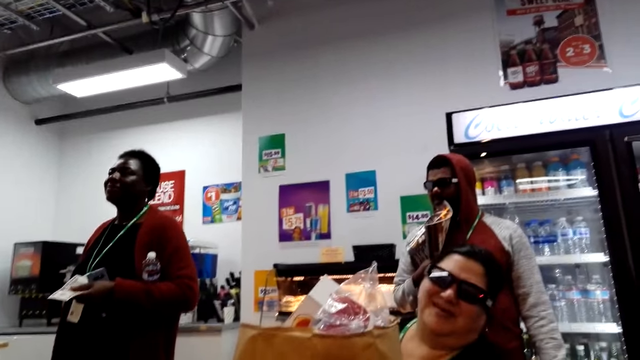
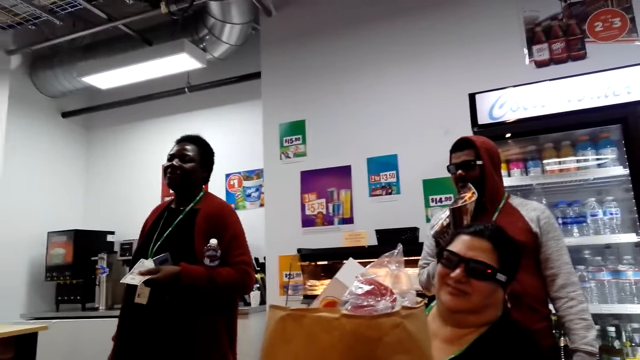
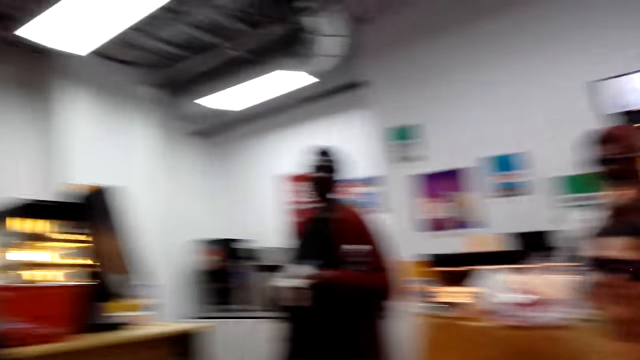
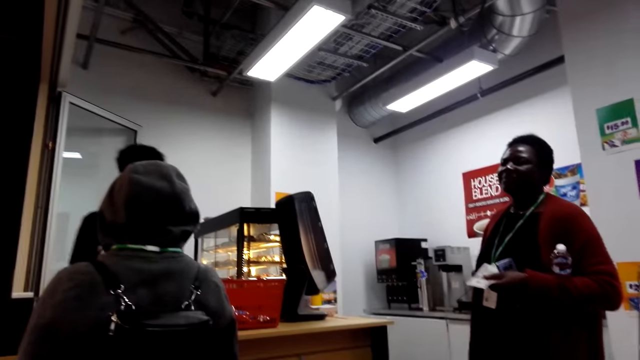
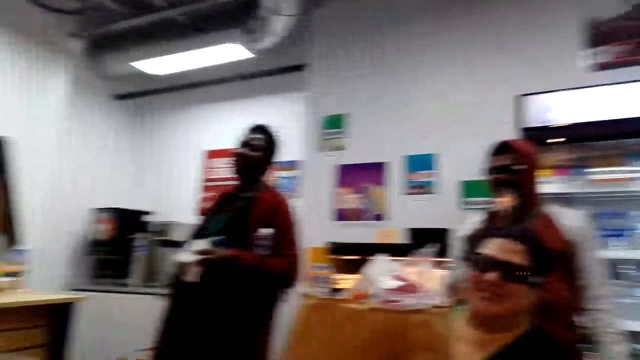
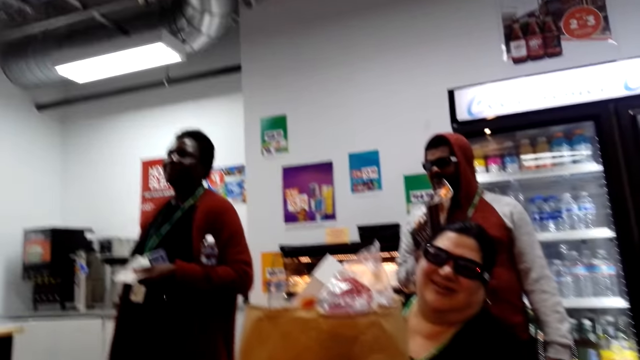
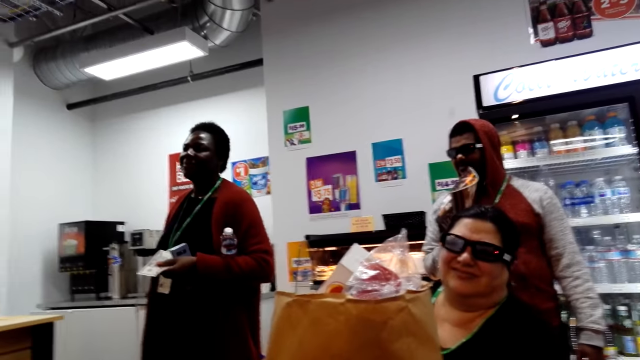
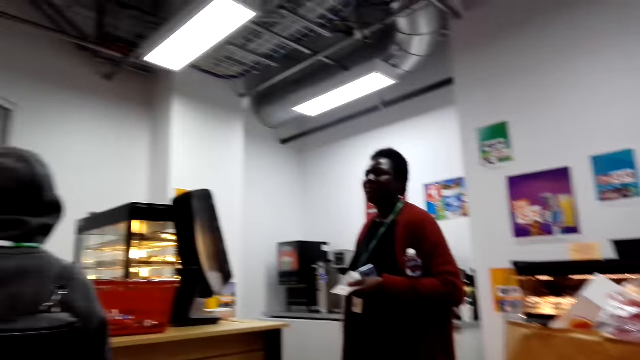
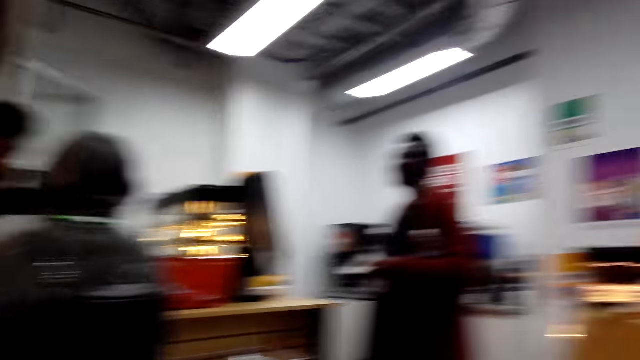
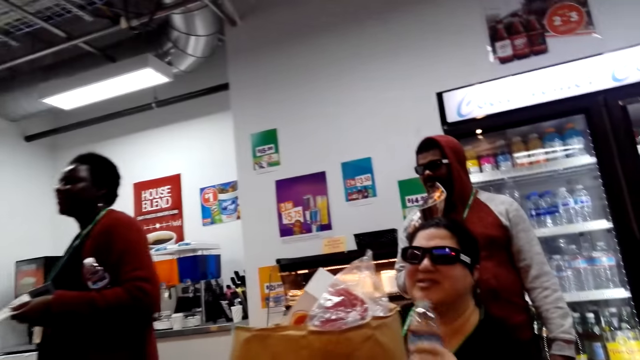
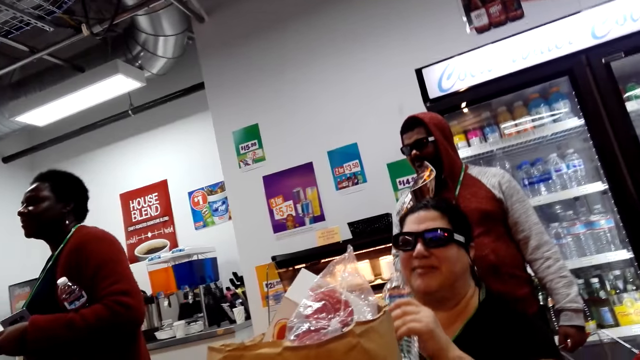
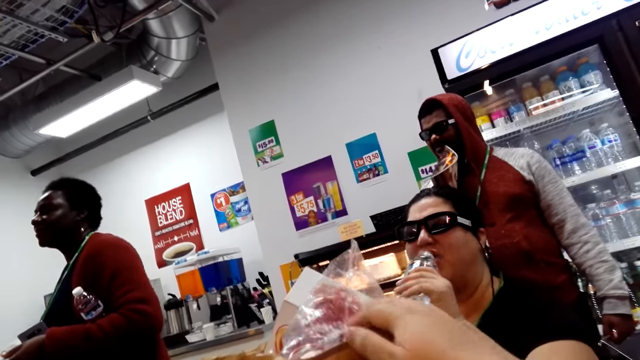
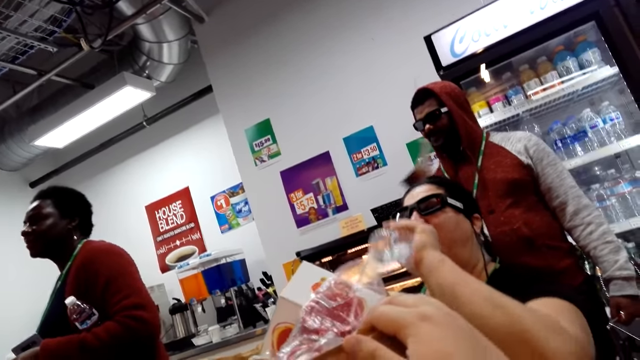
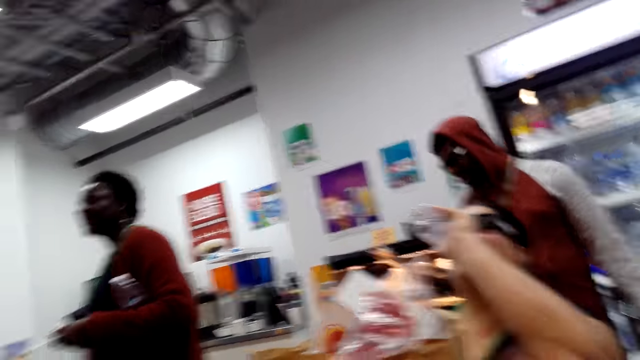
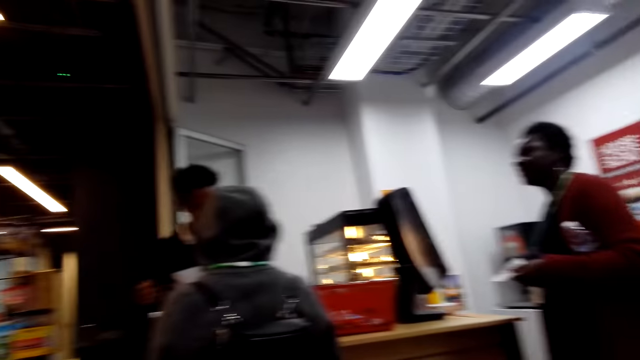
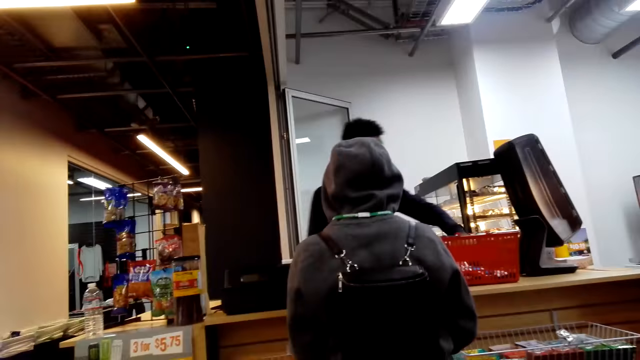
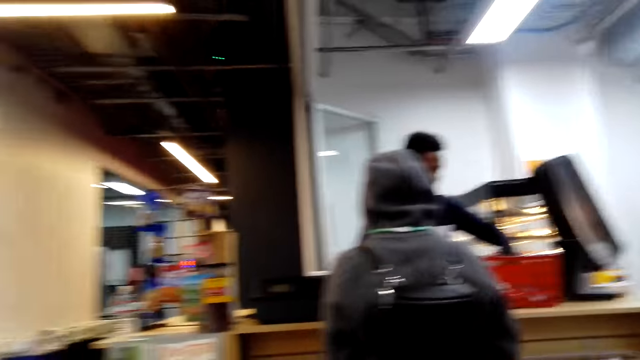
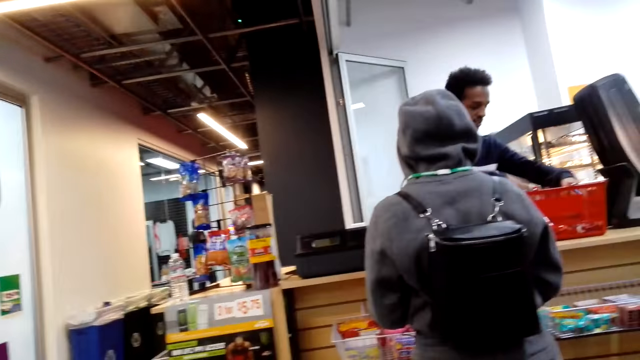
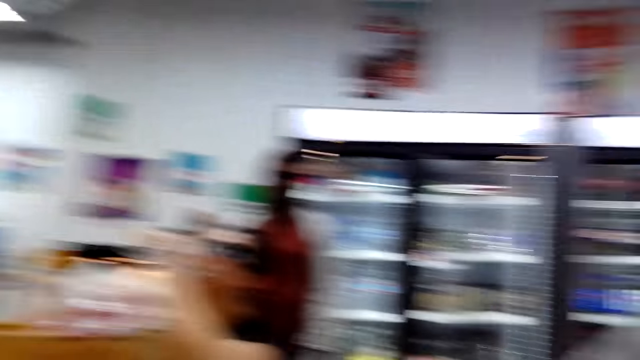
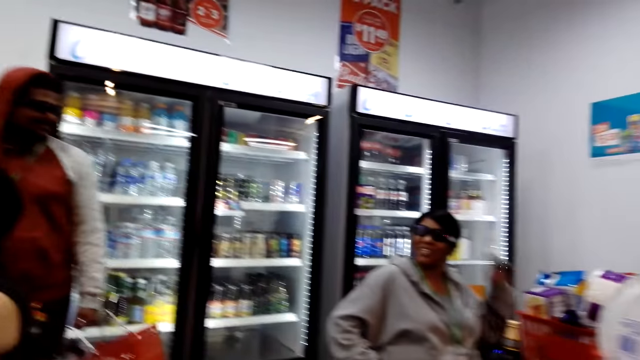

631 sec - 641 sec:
A man presses the point of sale machine. A lady drinks something. The camera wearer touches the paper. The man picks something from the basket.

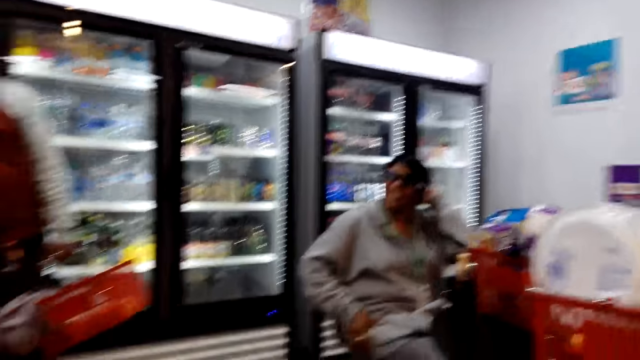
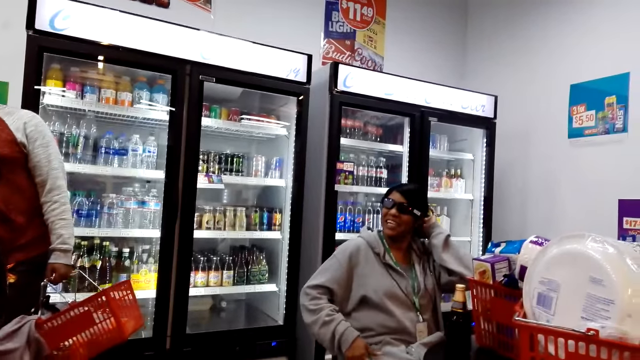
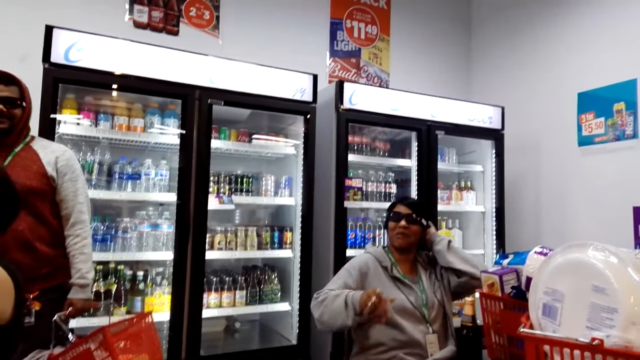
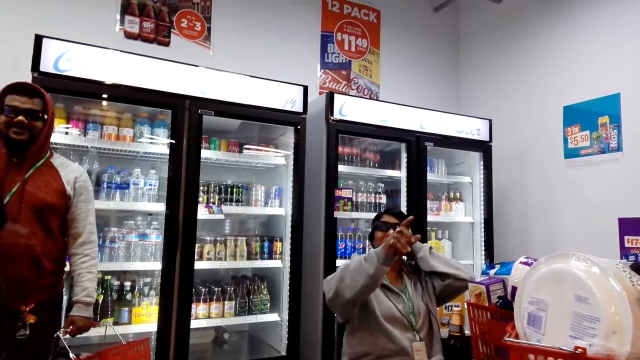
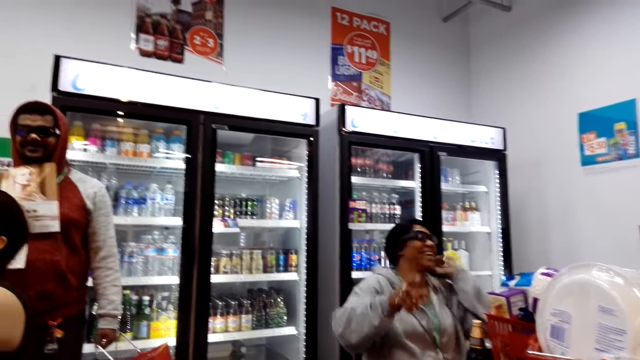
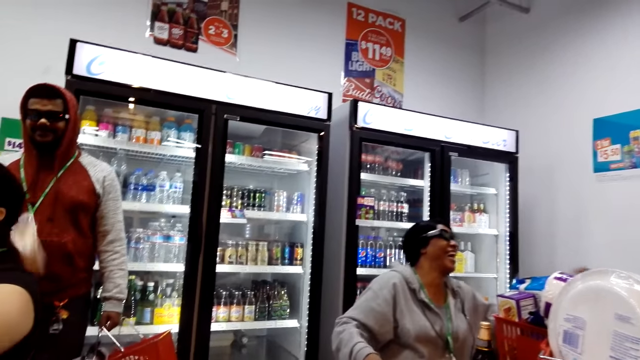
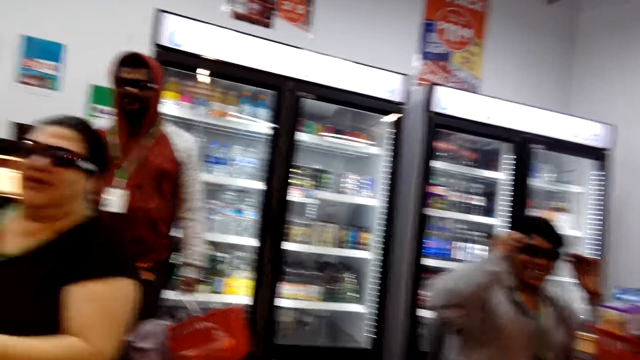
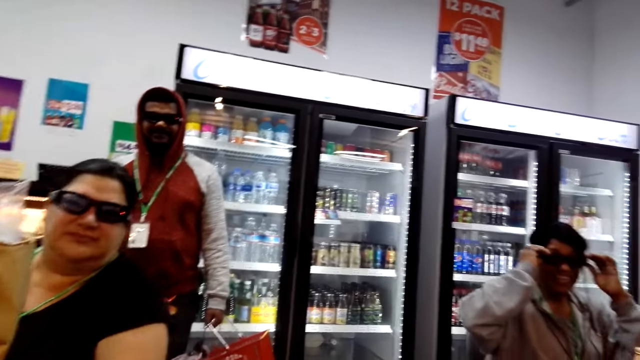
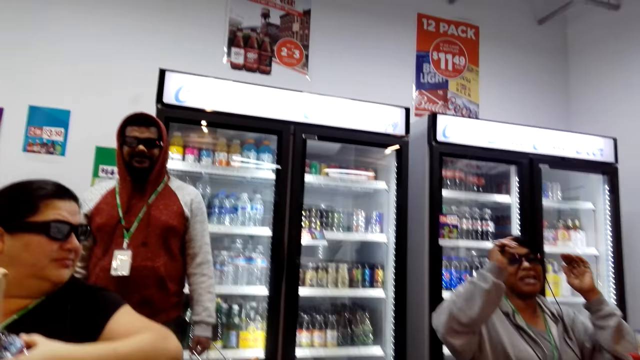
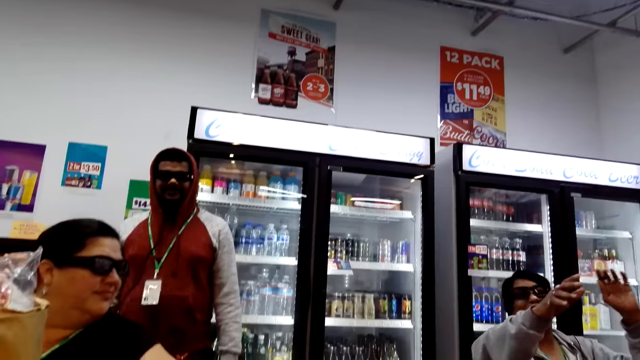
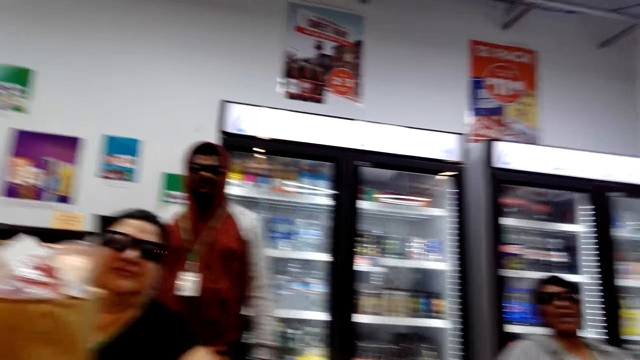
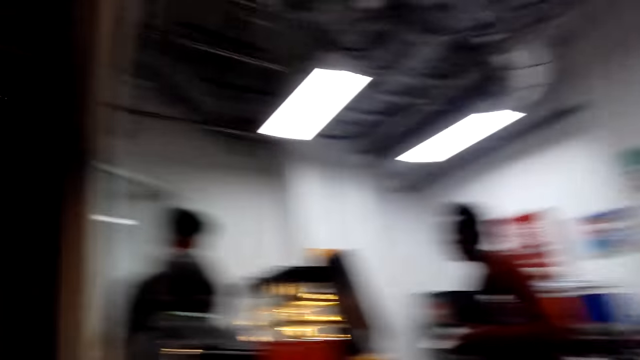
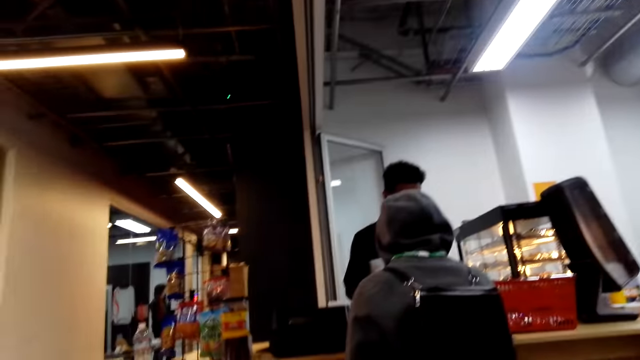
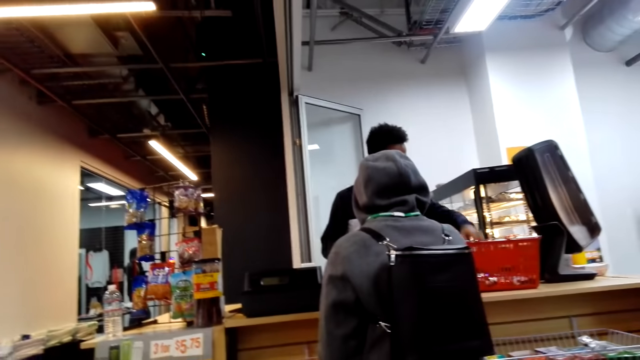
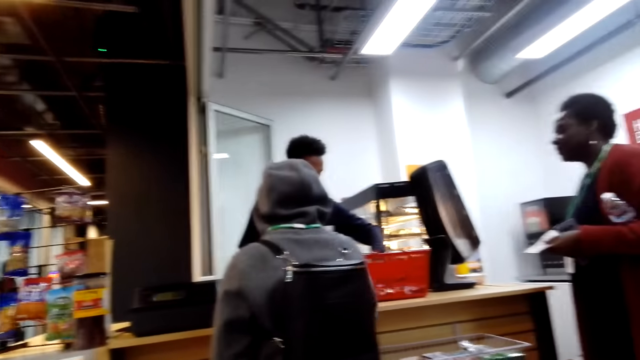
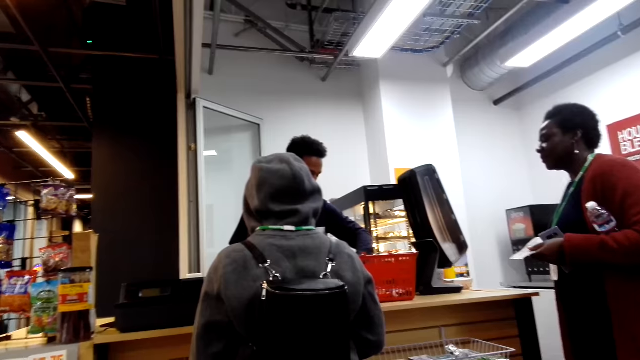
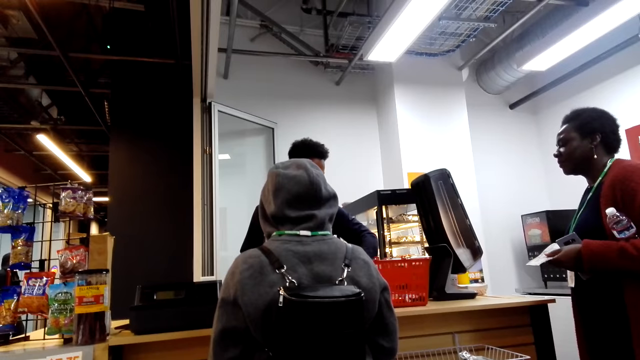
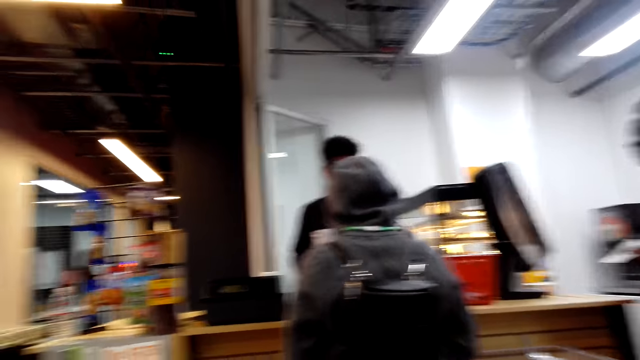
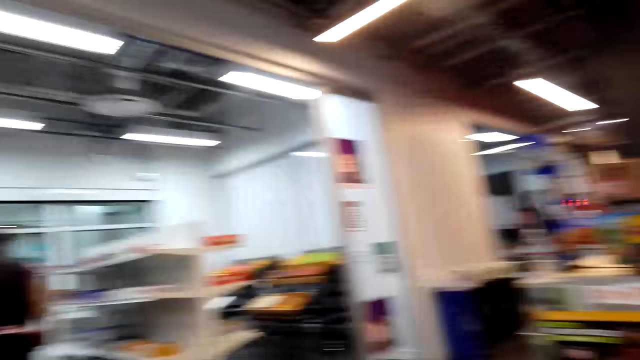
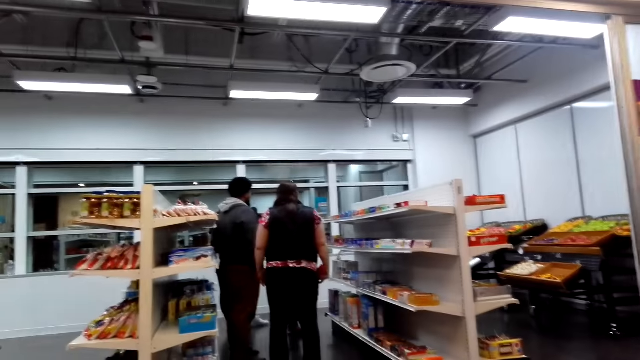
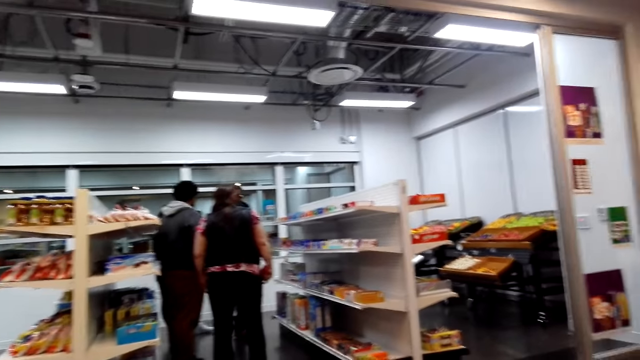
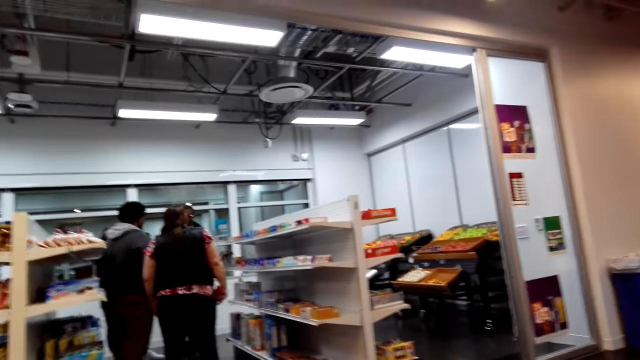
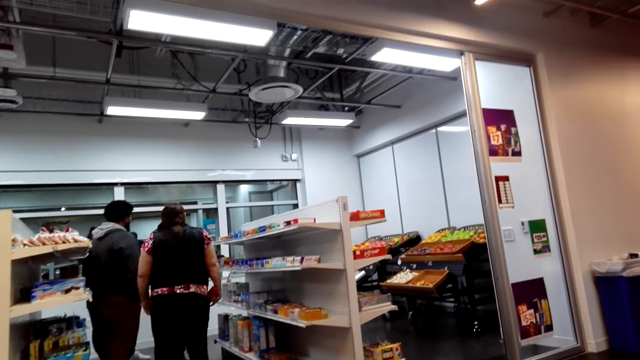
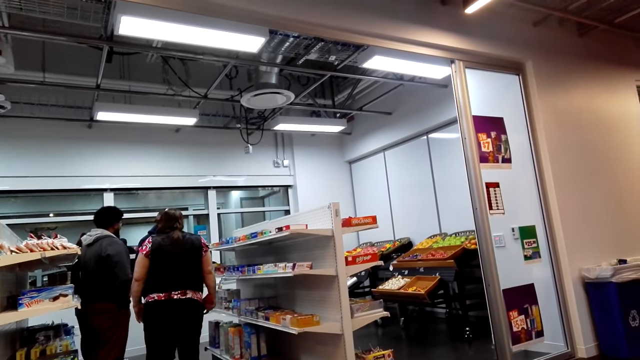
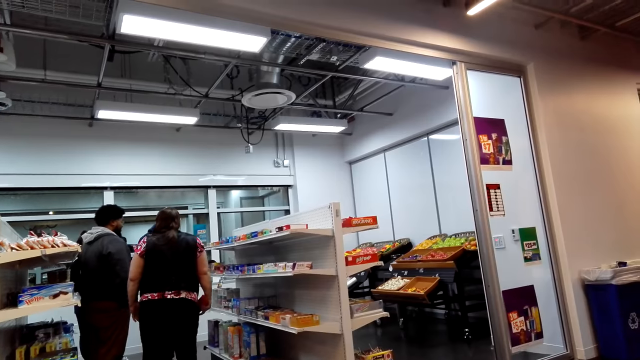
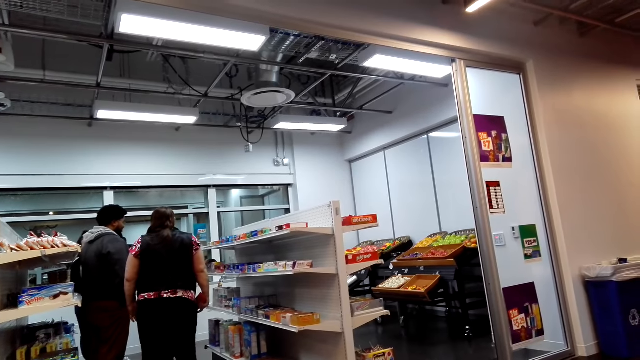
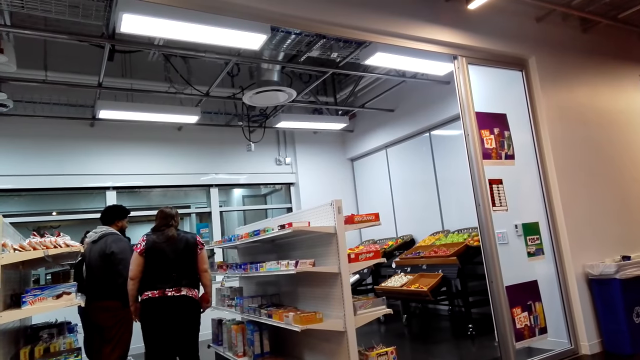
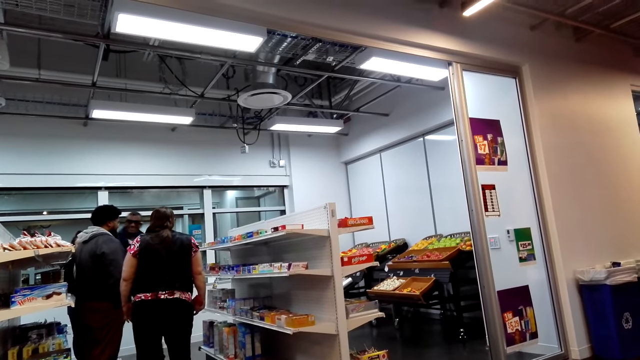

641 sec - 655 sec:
A lady touches her hair. The camera wearer converses with another lady. The first lady lifts her hand. A man swings a magazine. The first lady lowers her hand and adjusts her glasses. She lowers her hand. Another man picks something from the basket.
